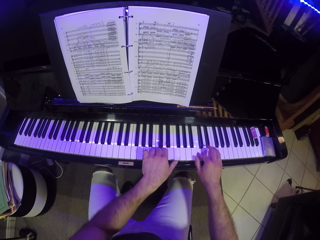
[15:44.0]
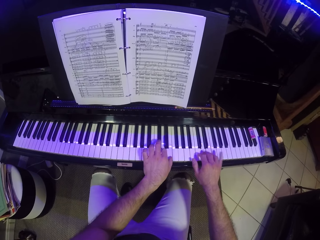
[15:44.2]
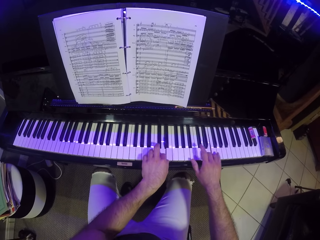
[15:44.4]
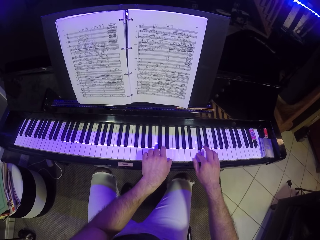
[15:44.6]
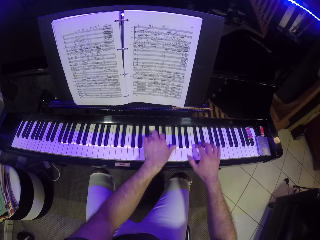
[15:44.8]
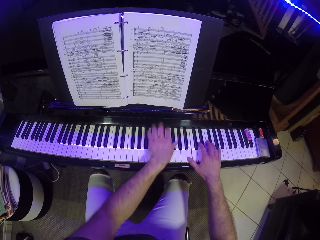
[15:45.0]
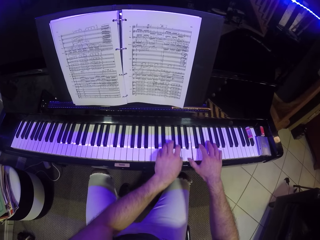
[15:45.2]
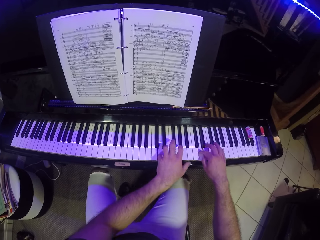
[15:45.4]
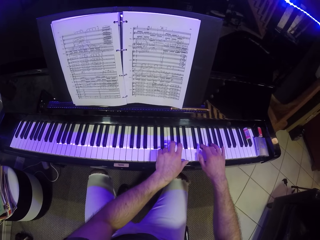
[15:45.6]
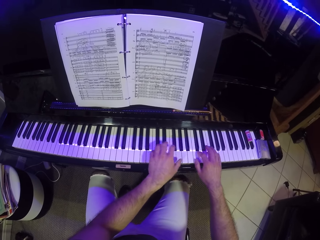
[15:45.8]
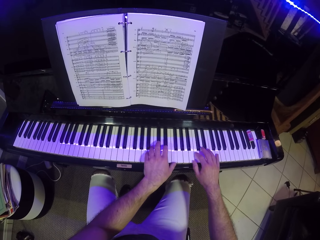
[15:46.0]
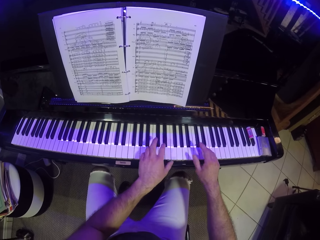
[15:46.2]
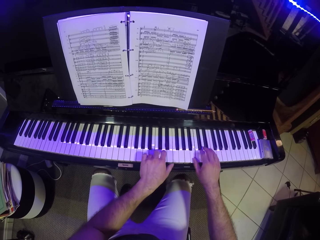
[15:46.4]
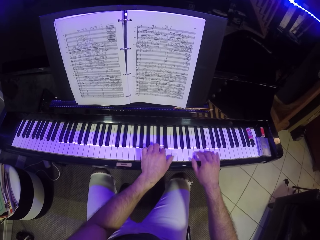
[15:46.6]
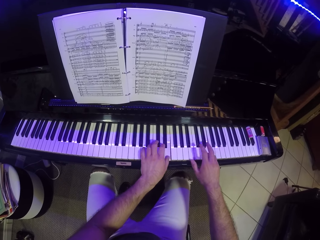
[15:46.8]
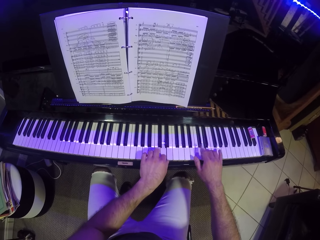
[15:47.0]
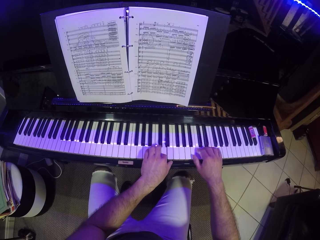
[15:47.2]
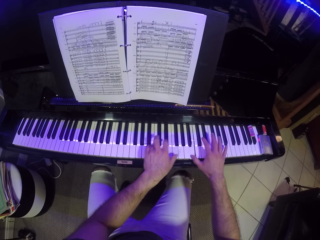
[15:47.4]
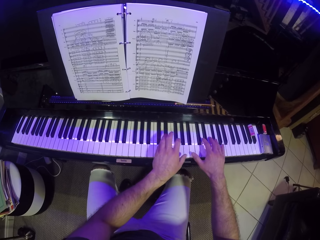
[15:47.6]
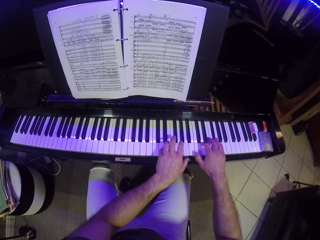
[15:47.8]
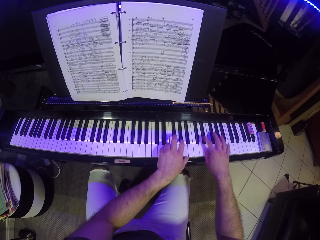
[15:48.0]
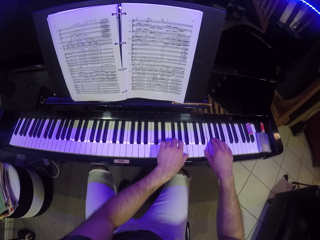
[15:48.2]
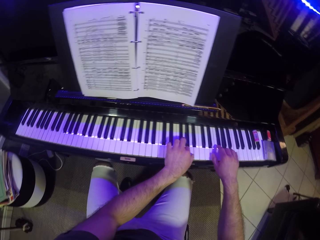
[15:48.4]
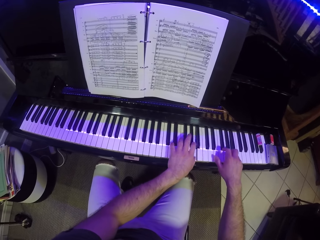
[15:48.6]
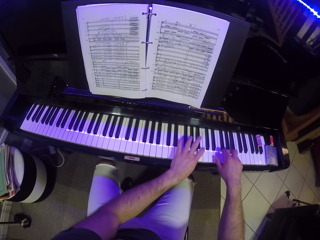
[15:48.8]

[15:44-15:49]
The camera wearer plays the piano.

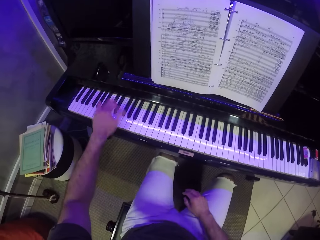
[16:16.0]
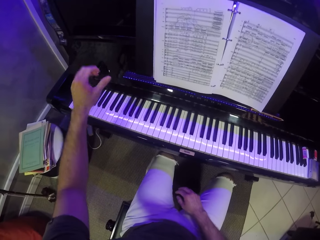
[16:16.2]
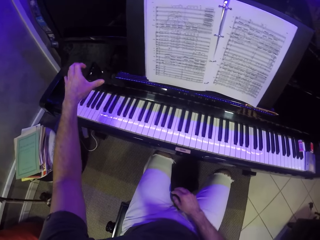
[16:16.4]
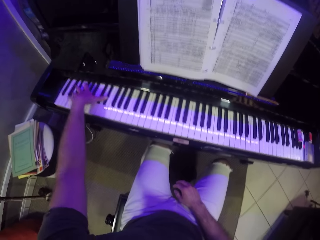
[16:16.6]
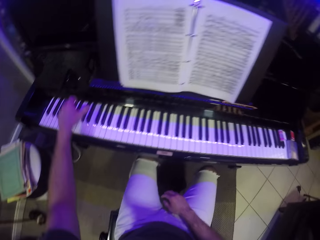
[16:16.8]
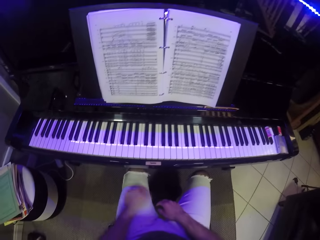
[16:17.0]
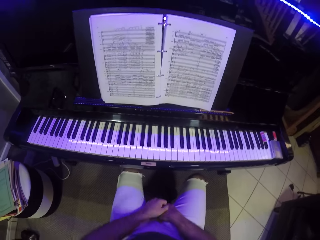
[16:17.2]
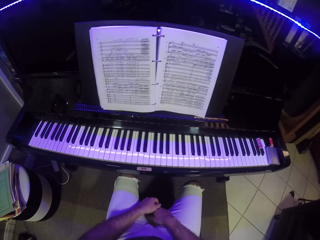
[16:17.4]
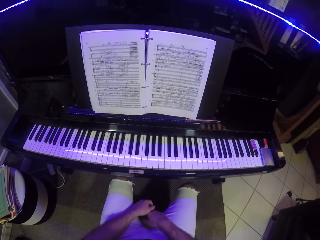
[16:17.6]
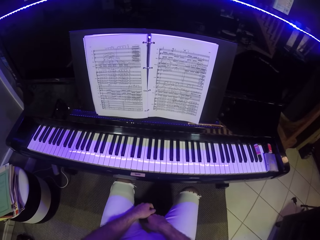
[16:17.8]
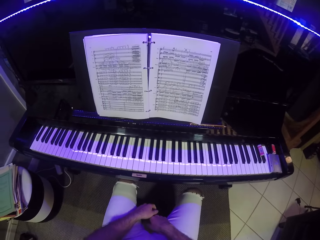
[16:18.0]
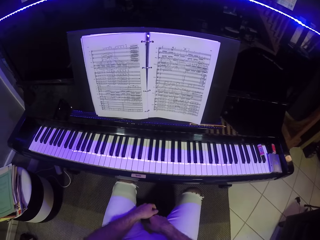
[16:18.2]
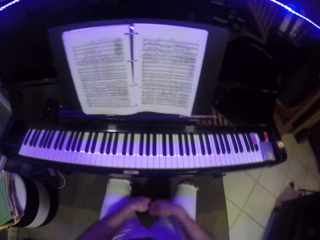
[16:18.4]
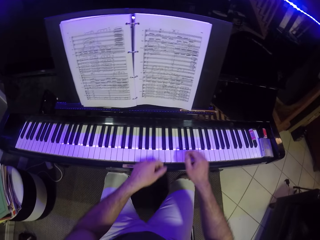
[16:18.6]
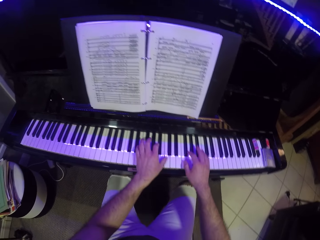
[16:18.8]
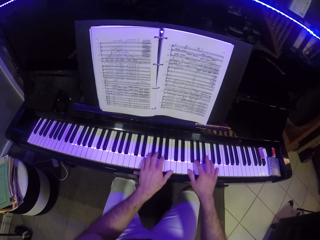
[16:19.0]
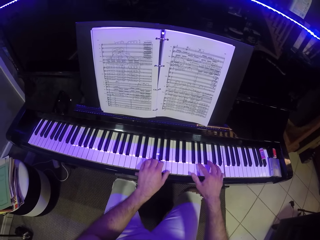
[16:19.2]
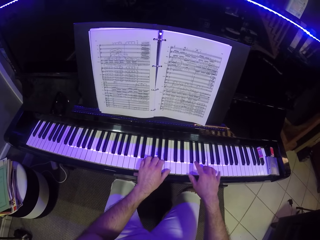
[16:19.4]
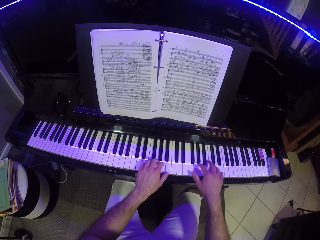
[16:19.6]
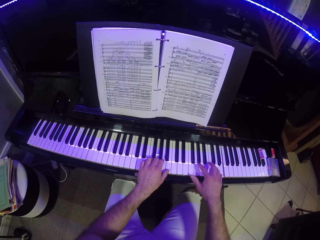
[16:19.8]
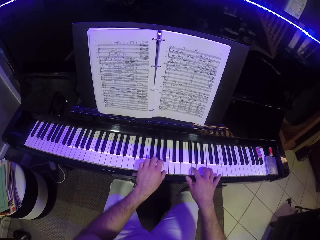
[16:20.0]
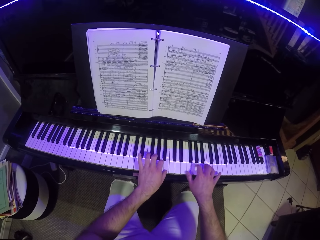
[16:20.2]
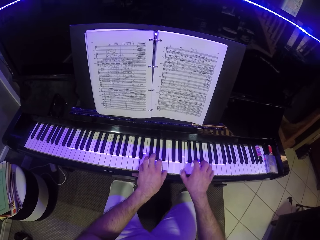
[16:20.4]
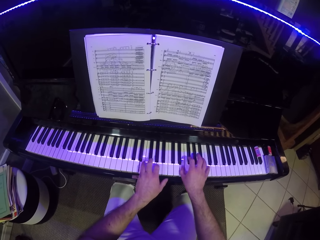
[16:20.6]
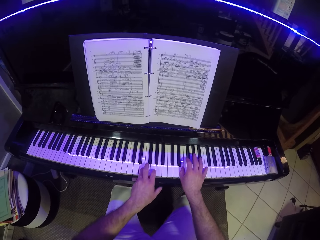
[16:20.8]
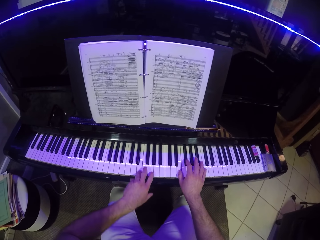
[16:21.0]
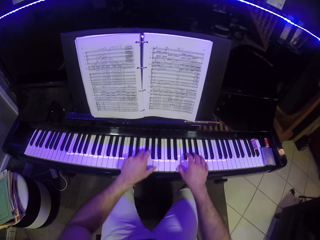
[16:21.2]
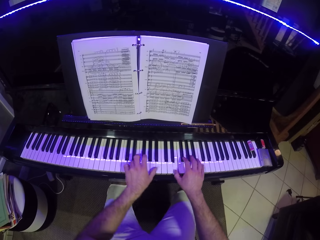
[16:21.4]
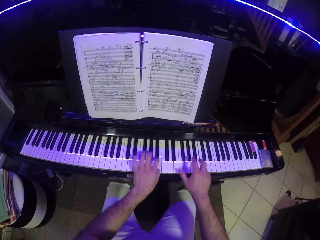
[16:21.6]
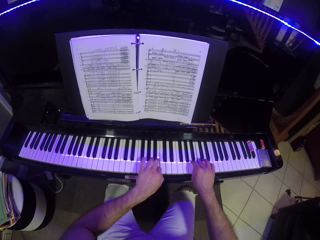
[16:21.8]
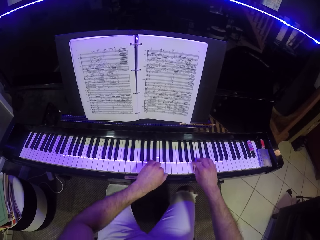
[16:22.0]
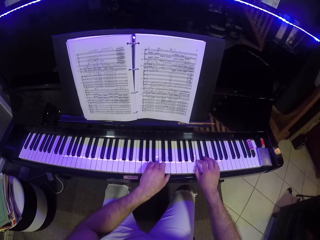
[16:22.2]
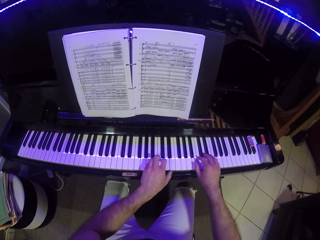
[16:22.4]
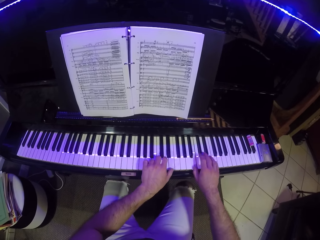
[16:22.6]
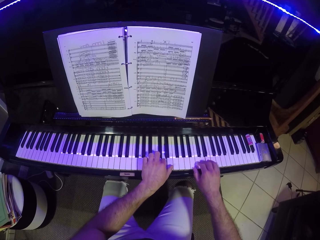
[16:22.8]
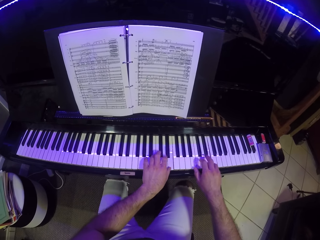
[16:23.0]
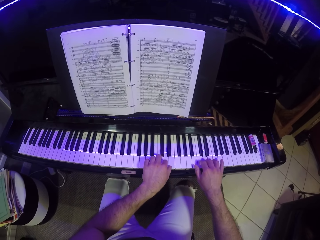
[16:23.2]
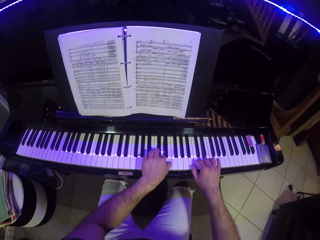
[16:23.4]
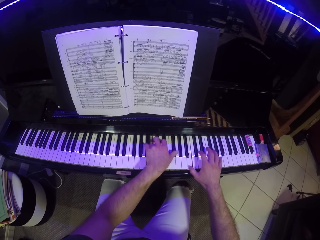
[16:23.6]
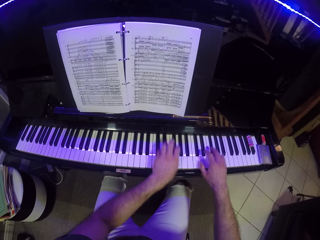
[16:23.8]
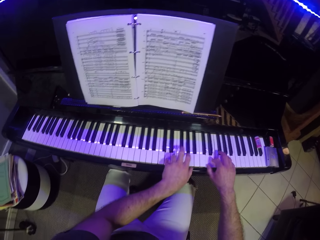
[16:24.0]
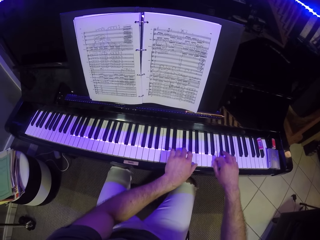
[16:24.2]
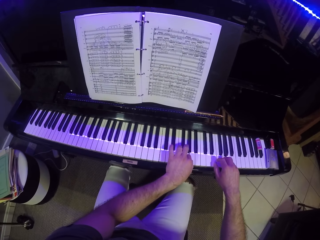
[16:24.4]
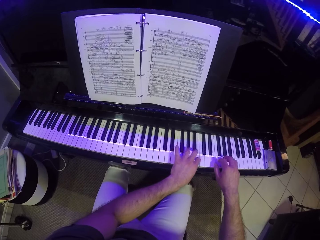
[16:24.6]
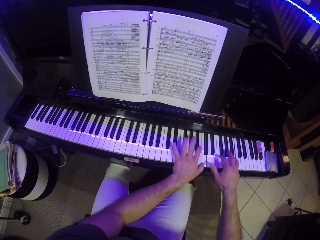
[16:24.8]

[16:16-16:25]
The camera wearer puts hands on the lap. They look at the book. They play the piano with both hands.

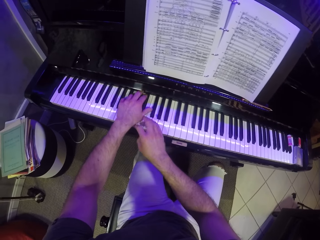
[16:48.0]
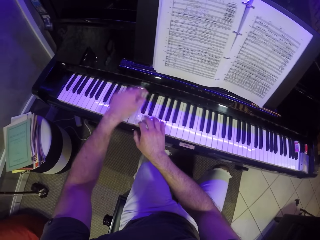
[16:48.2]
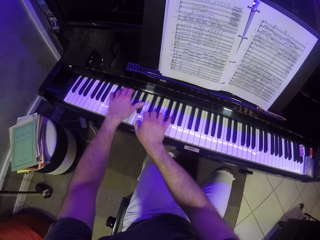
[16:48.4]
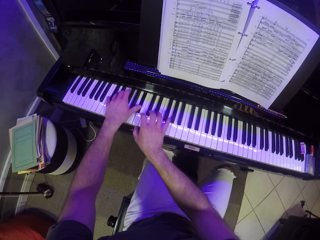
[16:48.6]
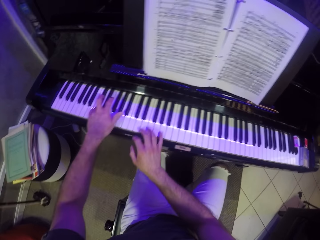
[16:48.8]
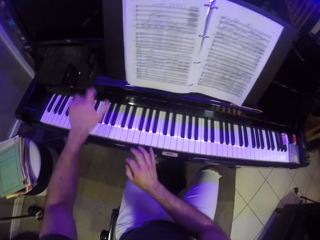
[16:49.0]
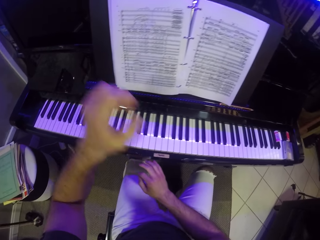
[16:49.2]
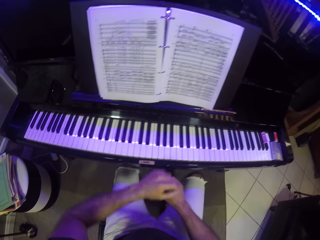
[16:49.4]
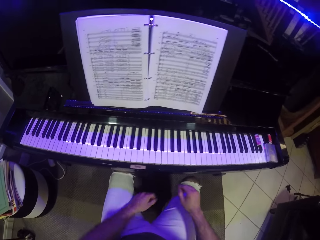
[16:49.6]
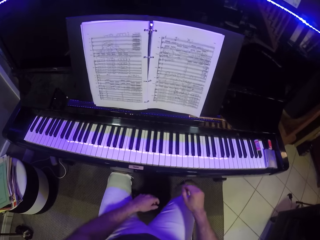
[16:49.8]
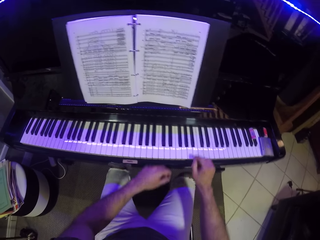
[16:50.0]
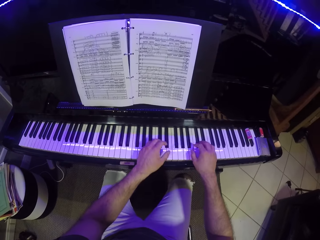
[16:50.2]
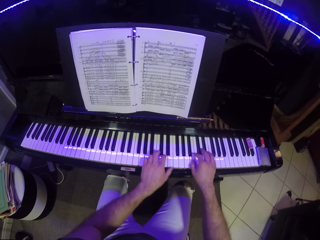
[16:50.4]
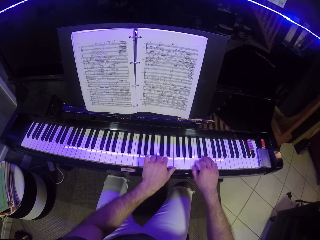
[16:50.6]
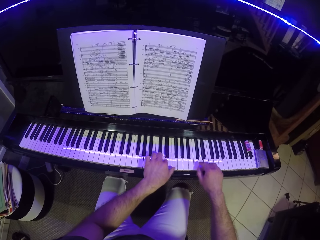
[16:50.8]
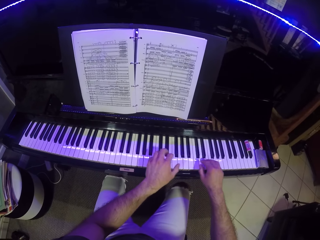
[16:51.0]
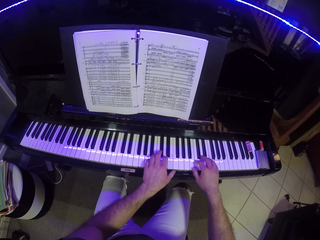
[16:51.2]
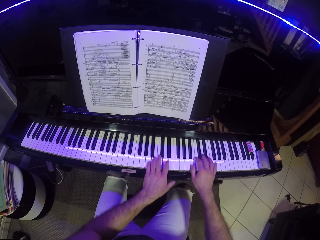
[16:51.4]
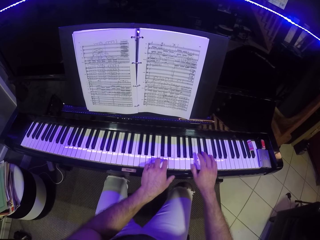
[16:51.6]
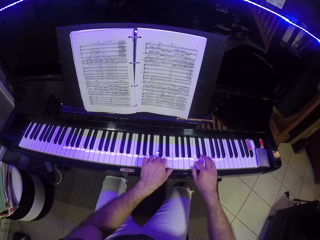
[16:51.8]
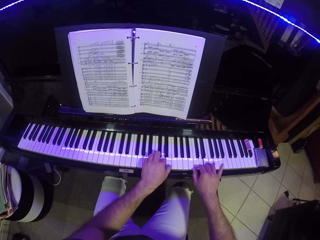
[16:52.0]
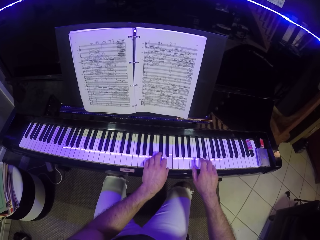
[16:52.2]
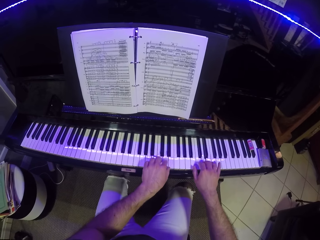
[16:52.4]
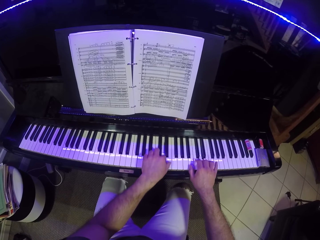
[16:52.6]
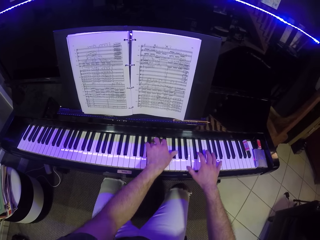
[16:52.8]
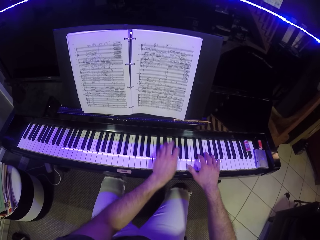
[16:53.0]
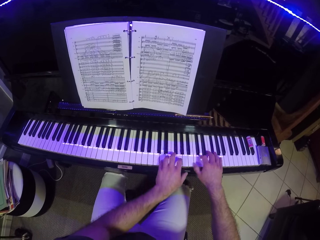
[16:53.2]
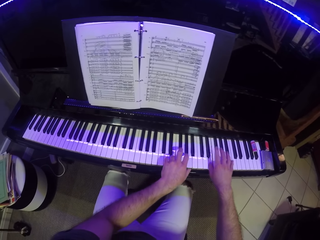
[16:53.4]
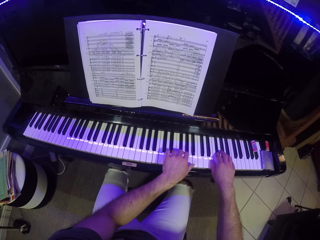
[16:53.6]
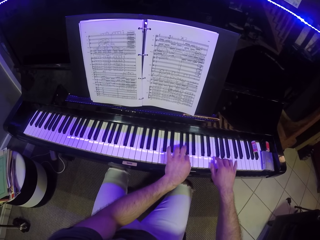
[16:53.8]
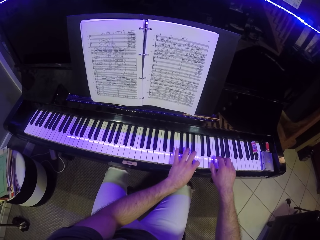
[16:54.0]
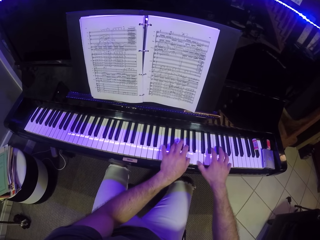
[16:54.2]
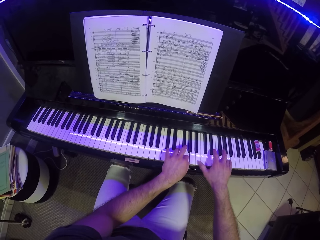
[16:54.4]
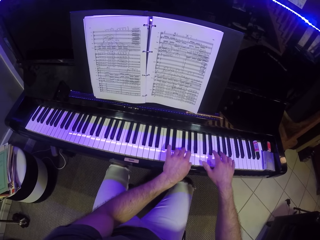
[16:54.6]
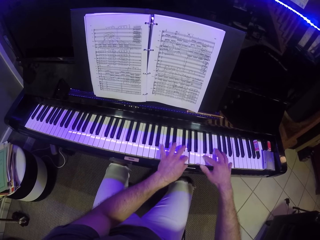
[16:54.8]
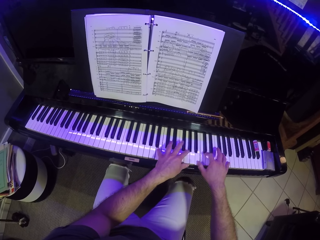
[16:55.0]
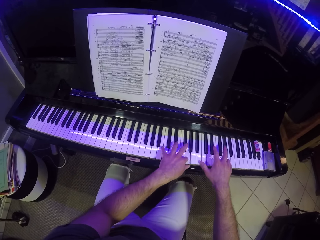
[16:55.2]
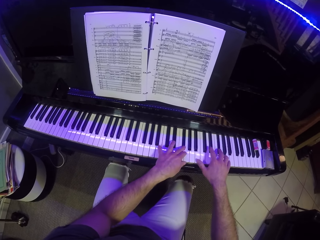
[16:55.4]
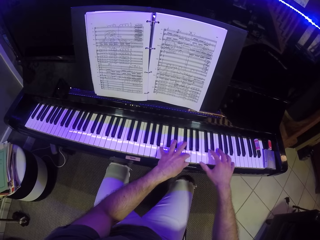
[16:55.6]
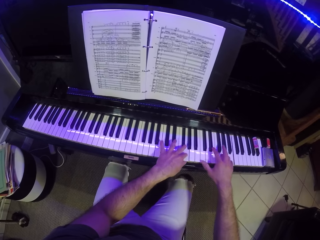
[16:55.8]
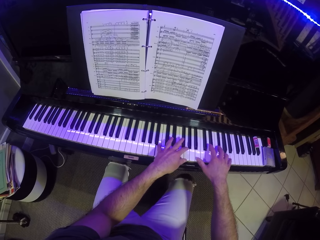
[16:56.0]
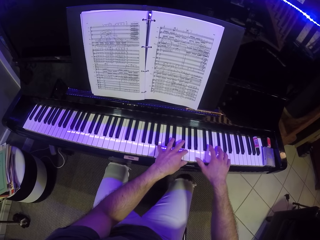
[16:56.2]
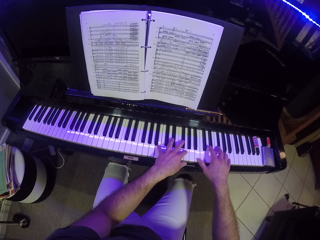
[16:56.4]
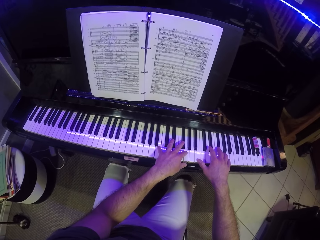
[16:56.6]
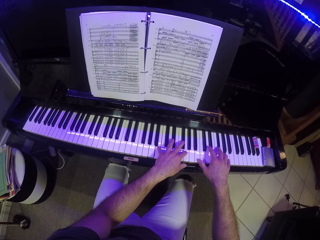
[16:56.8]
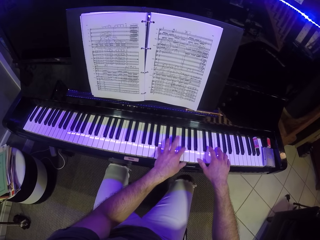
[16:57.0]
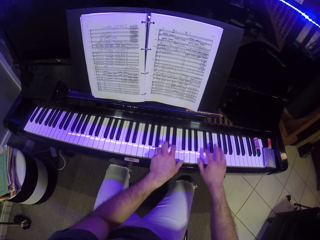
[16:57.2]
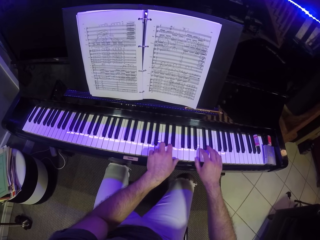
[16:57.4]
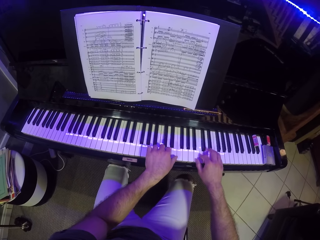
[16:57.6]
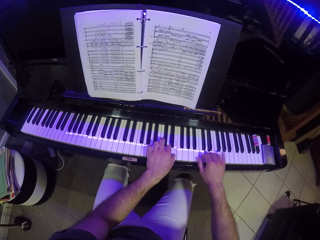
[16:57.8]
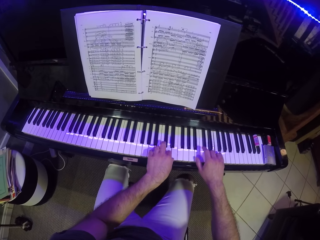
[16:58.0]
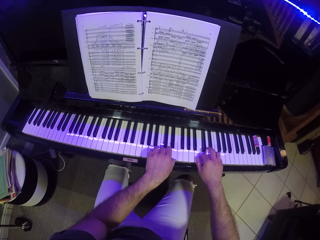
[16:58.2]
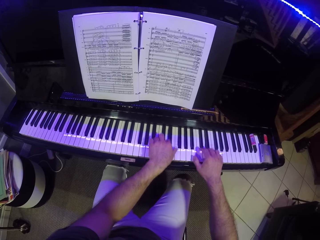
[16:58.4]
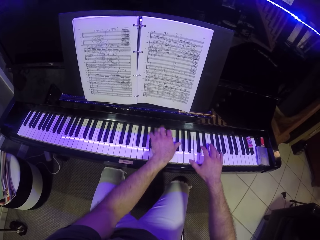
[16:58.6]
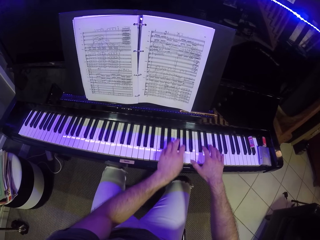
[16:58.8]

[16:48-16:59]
The camera wearer puts hands on the lap. They play the piano with both hands.
